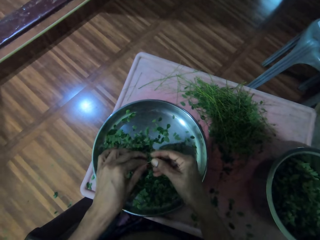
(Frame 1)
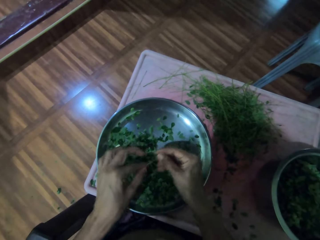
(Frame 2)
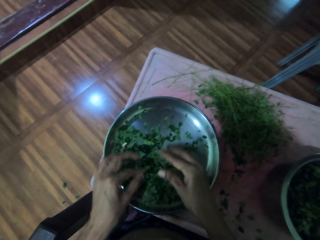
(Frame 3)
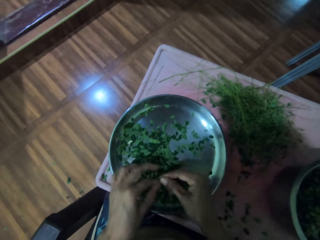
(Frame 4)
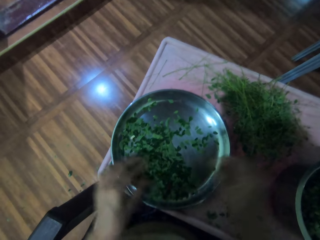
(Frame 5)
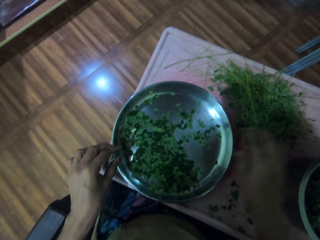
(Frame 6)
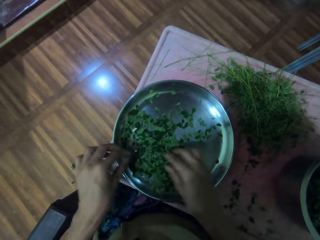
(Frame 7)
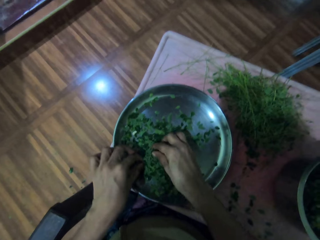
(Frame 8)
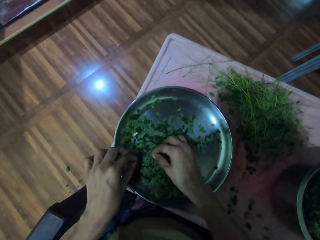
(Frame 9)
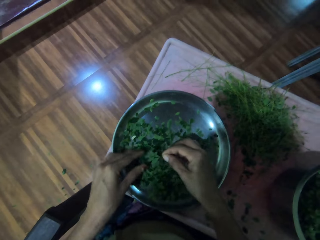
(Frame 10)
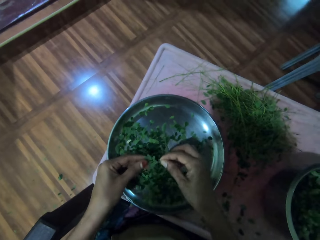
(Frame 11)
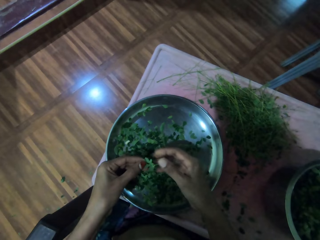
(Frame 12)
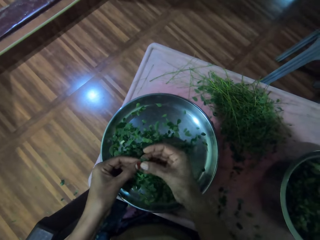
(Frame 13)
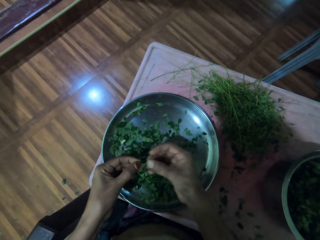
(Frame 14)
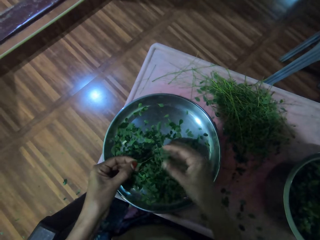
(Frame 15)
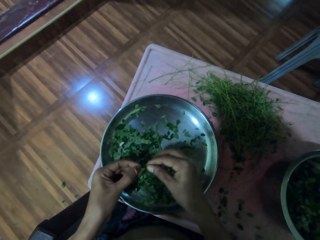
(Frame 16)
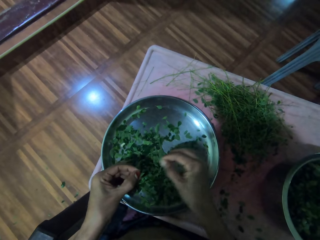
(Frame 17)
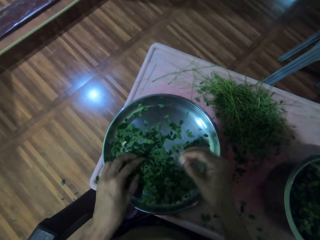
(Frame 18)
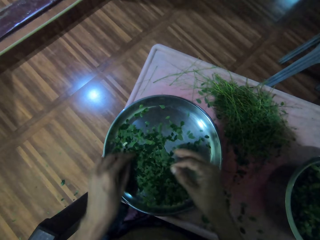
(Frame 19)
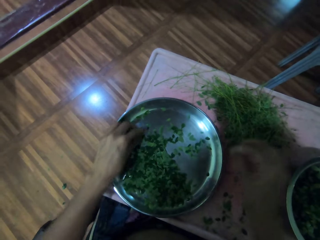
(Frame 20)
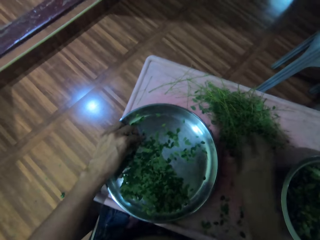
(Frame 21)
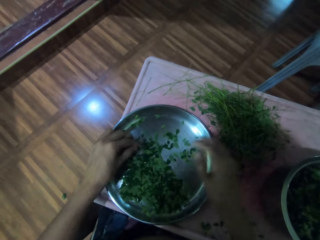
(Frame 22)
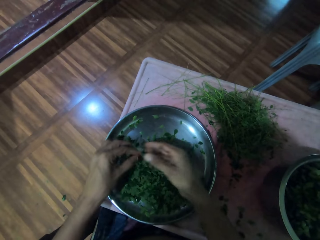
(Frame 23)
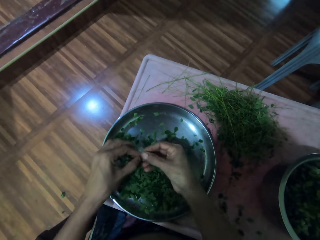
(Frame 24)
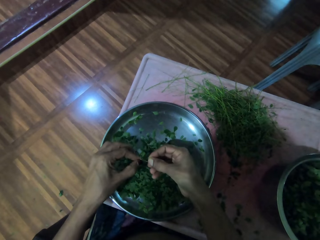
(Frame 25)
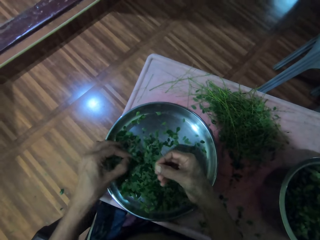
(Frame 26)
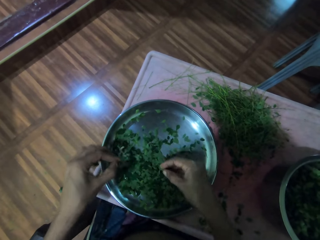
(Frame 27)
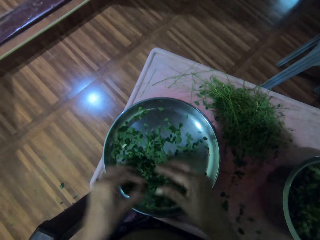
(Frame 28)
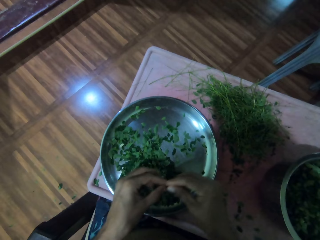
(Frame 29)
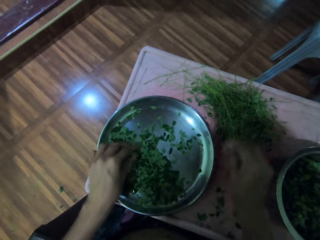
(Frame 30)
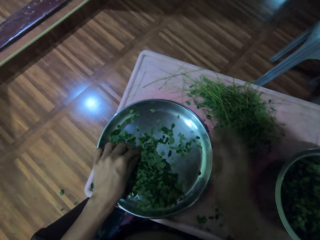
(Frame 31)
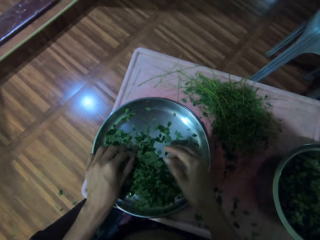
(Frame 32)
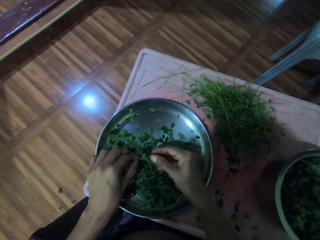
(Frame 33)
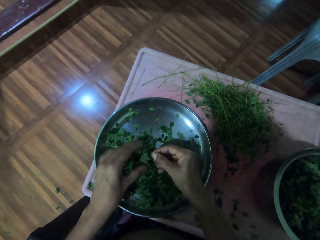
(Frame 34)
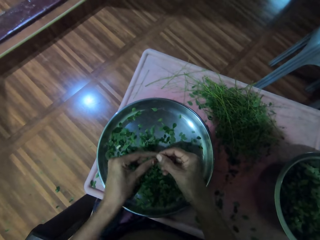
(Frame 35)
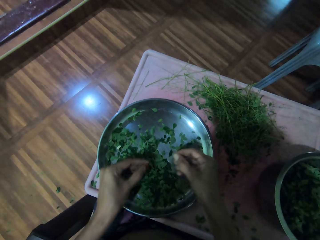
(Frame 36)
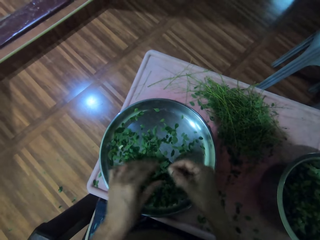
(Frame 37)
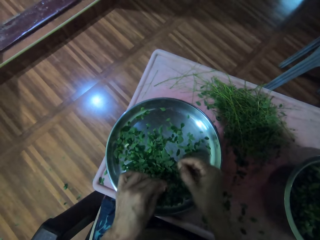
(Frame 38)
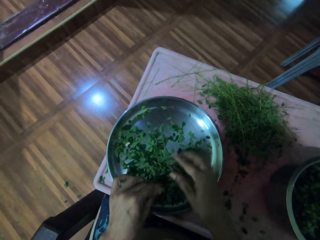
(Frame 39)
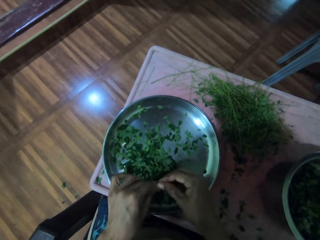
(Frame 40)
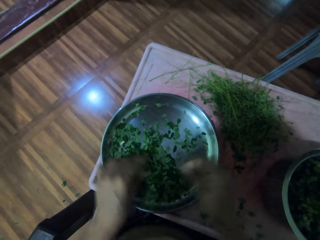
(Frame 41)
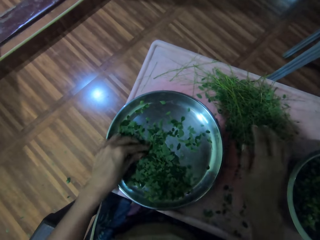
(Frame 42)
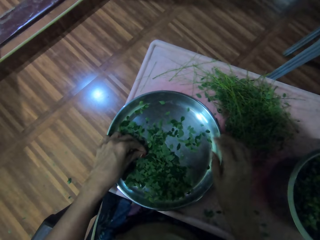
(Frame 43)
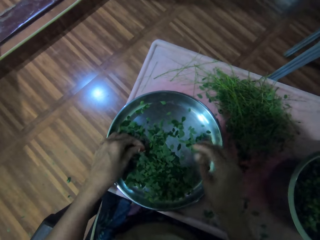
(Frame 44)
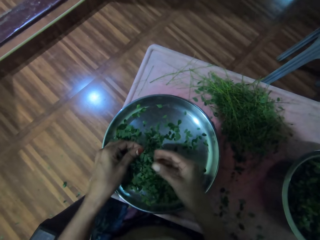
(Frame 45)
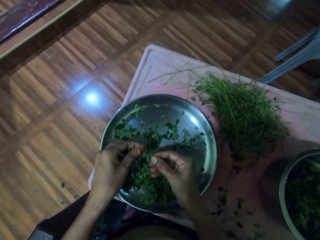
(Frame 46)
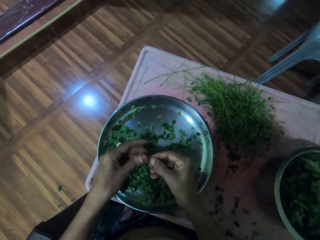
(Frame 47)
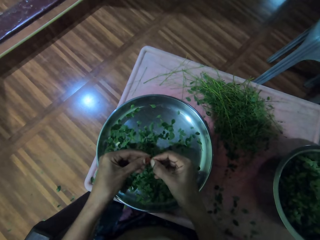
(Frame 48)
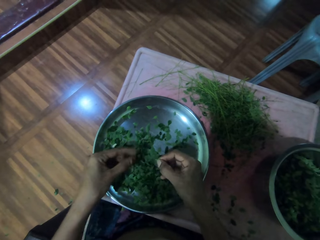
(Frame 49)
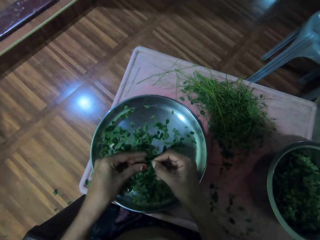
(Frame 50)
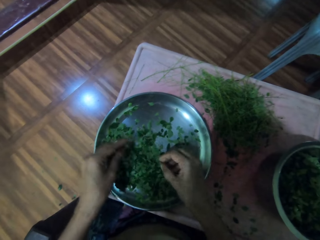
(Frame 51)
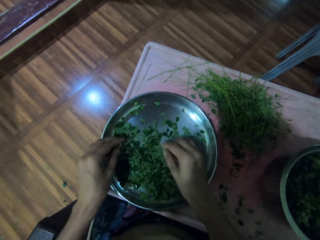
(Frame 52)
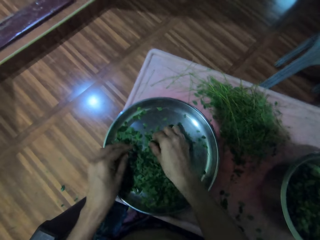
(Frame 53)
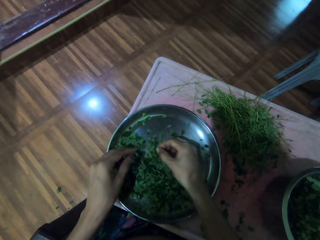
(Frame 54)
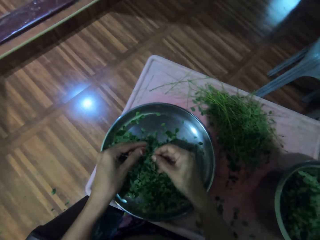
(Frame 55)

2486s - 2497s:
The camera wearer holds the plant. They drop the stem on the table. They pick a vegetable stem from the silver tray. They remove a leaf from the vegetable stem. They pick a vegetable stem from the silver tray. They drop the stem on the table. They remove a leaf from the vegetable stem. They drop the stem on the table. They drop vegetable leaves on the silver tray. They hold the coriander leaf. They pick a vegetable stem from the silver tray. They remove a leaf from the vegetable stem. They pick a vegetable stem from the silver tray. They drop the stem on the table. They remove a leaf from the vegetable stem.

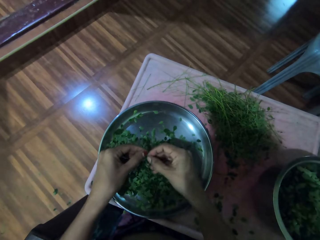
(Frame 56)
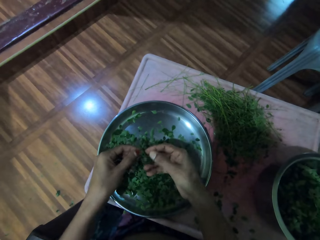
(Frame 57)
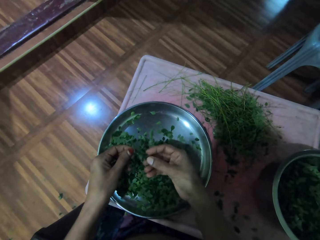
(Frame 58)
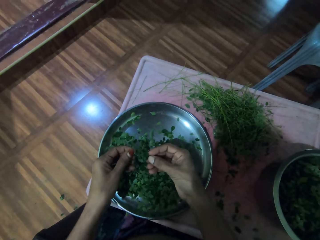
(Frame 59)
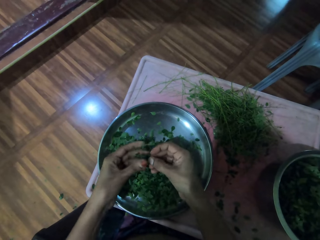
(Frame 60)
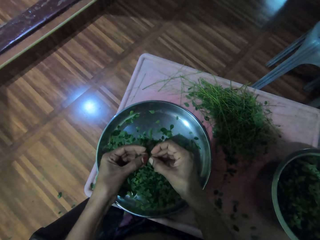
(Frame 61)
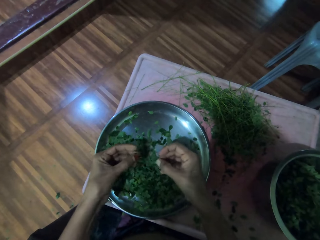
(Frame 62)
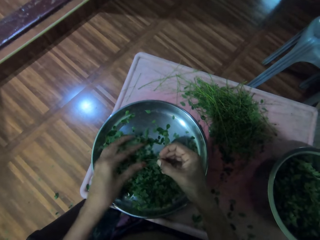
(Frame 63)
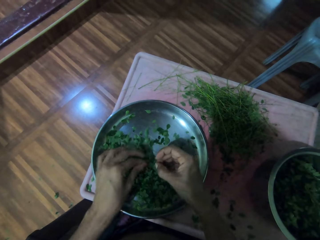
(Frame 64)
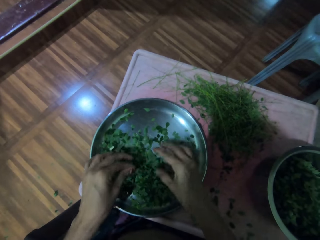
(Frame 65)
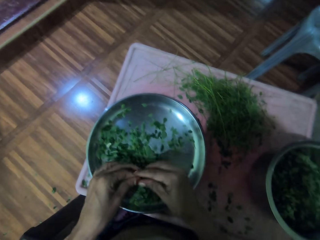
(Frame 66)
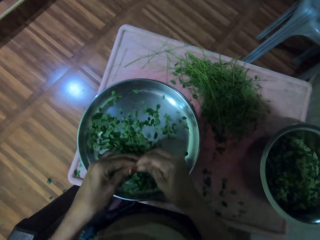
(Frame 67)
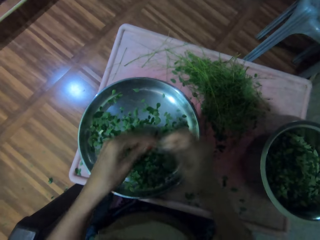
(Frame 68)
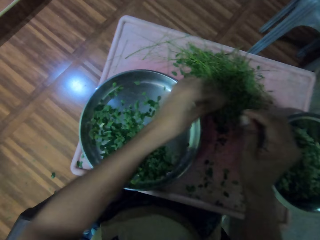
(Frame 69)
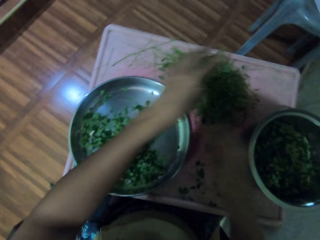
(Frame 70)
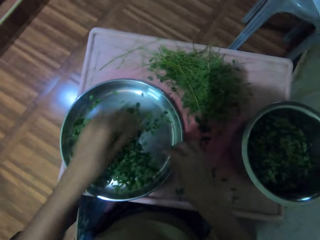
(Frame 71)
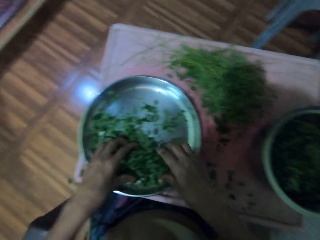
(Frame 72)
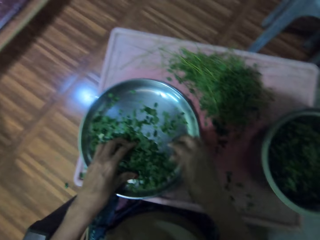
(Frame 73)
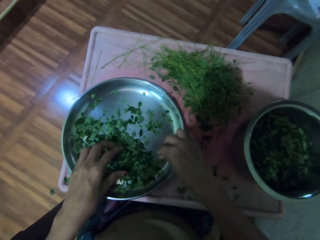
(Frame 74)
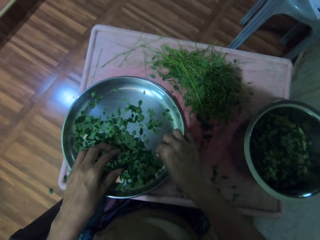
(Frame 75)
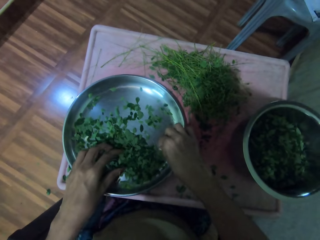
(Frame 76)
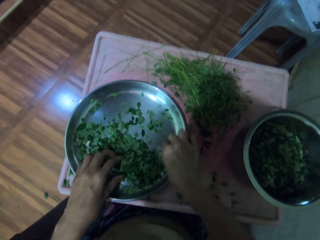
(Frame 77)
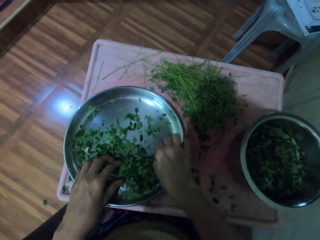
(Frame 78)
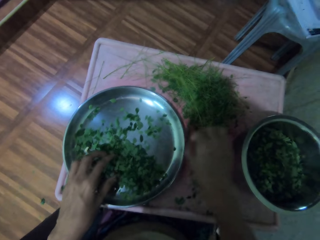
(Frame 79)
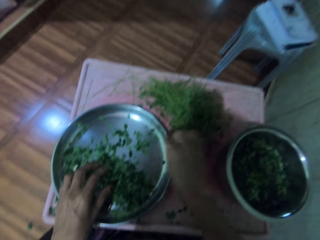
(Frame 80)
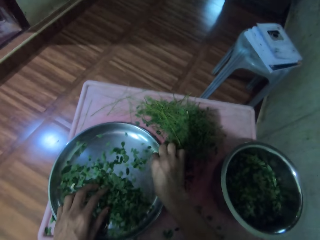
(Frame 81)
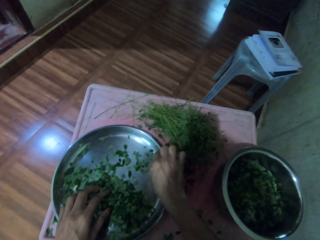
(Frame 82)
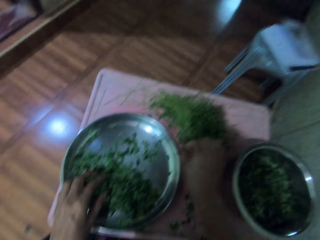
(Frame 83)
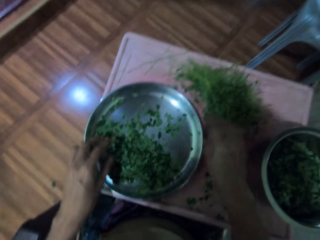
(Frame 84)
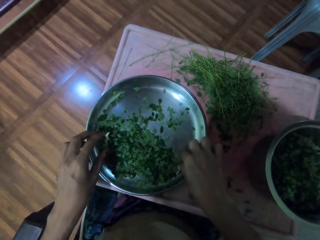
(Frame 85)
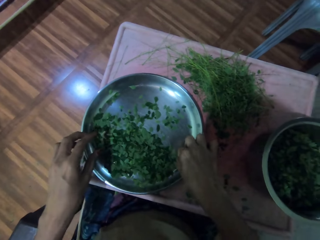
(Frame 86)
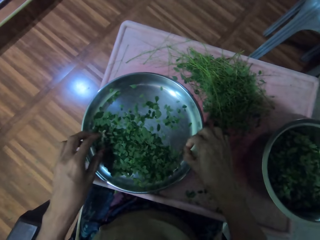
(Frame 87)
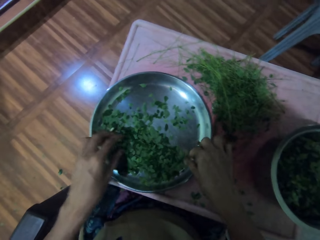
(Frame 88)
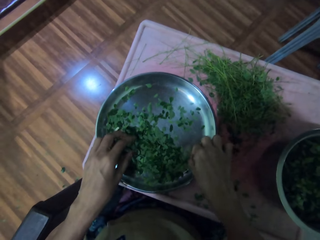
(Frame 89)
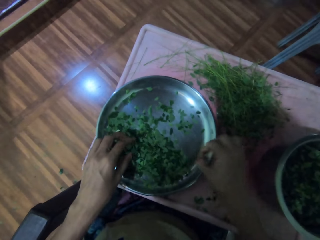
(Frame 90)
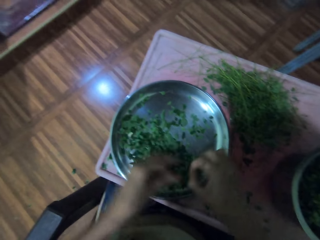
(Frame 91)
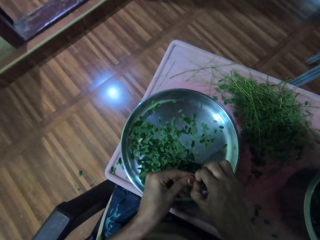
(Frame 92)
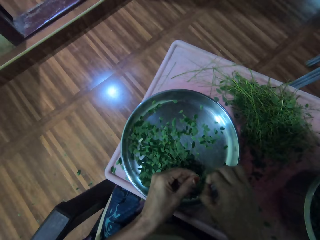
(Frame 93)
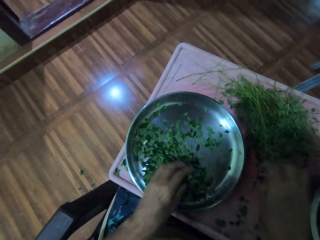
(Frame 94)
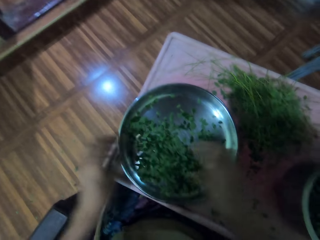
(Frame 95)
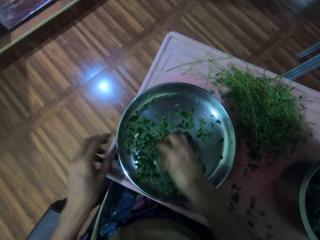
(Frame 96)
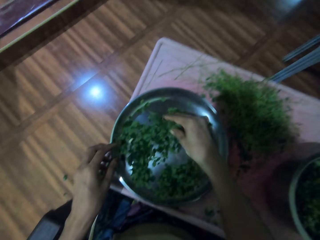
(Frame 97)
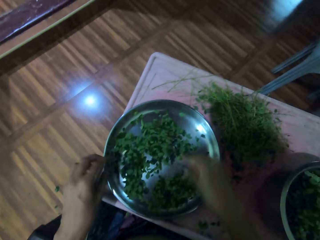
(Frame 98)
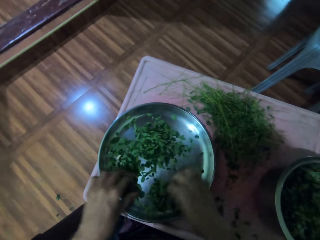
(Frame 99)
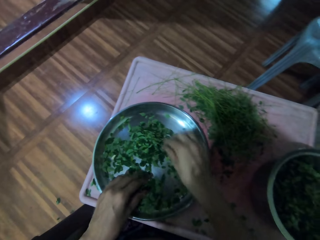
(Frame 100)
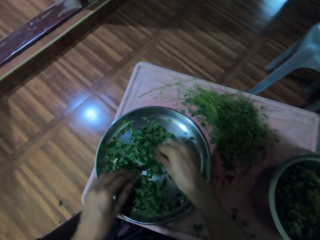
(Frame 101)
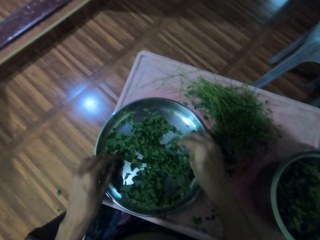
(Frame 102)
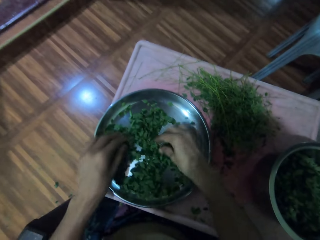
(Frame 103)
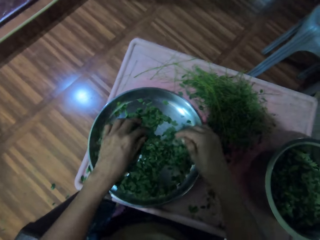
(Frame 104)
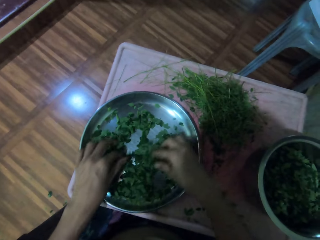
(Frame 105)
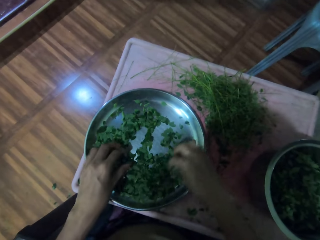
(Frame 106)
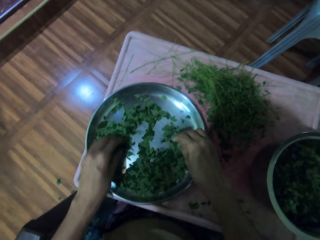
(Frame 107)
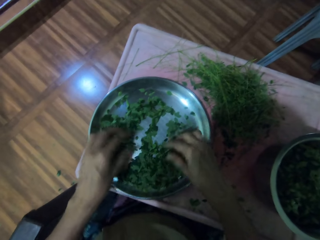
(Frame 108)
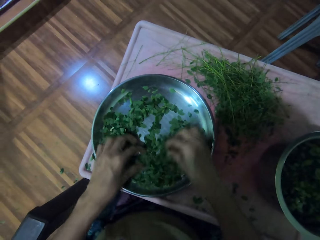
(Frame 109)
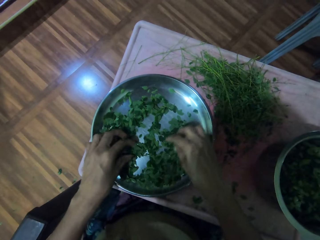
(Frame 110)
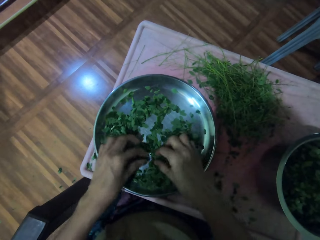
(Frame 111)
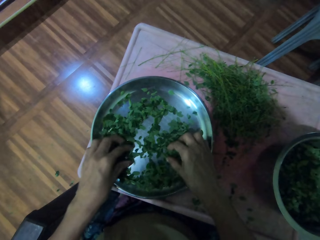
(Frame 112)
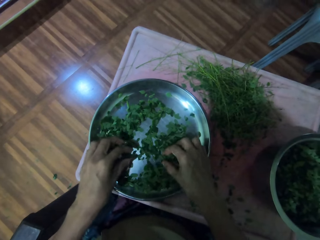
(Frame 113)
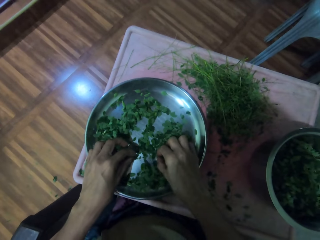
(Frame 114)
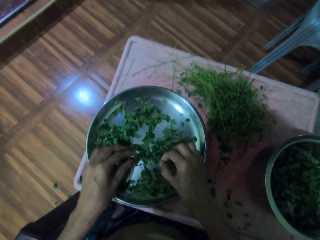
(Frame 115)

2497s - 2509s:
The camera wearer picks a vegetable stem from the silver tray. They remove a leaf from the vegetable stem. They drop the stem on the table. They pick something from the silver tray. They pick something from the silver tray again. They throw something on the table. They throw something on the table again. They remove a leaf from the vegetable stem. They pick a vegetable stem from the silver tray. They drop the stem on the table. They mix the vegetables on the silver plate. They scatter the coriander leaves.
